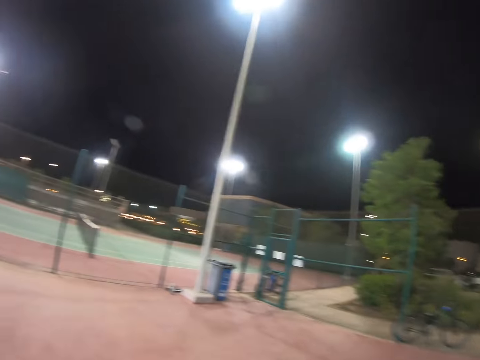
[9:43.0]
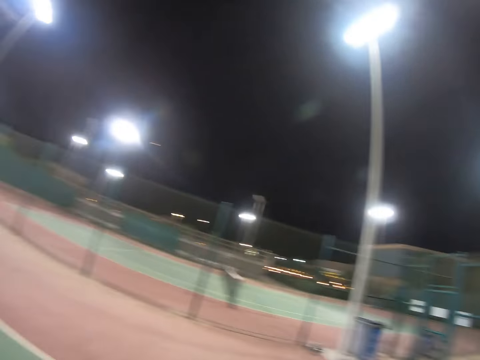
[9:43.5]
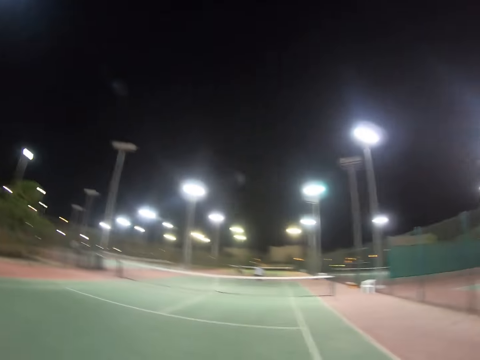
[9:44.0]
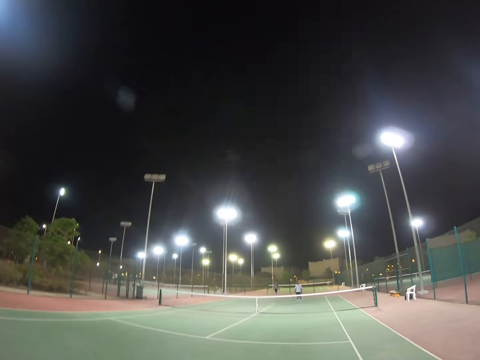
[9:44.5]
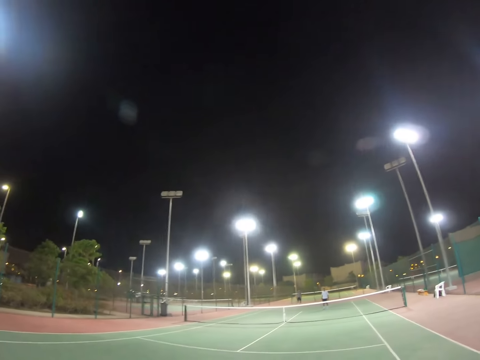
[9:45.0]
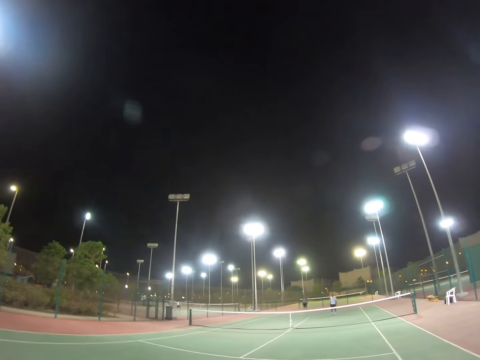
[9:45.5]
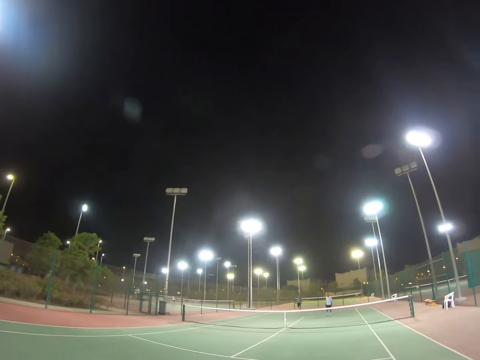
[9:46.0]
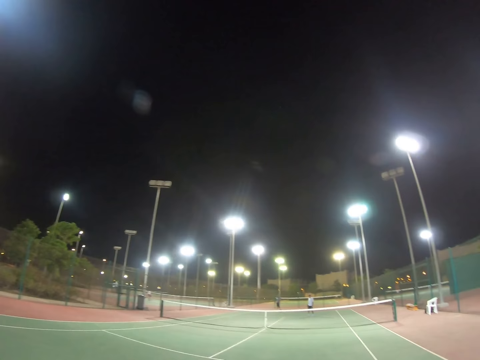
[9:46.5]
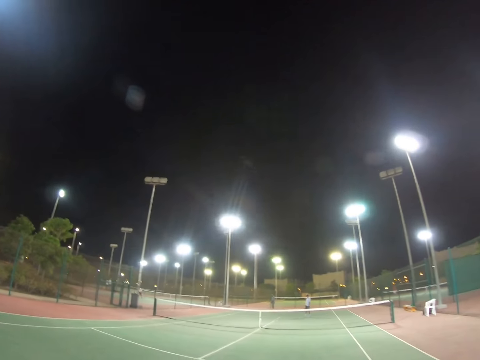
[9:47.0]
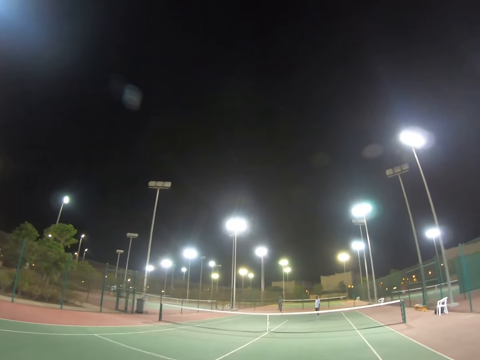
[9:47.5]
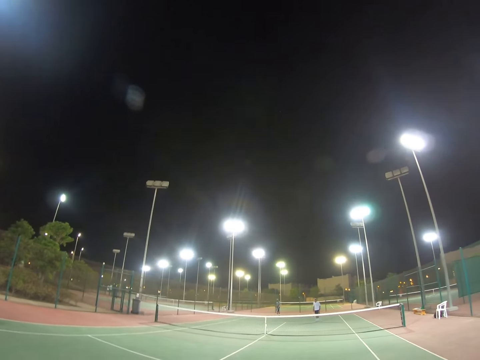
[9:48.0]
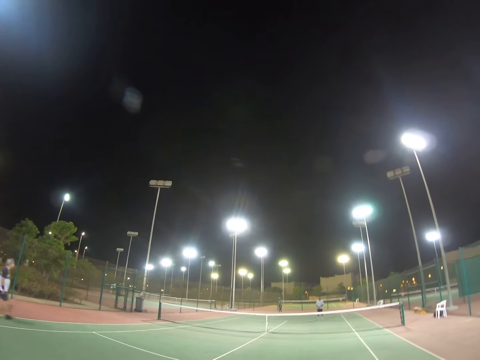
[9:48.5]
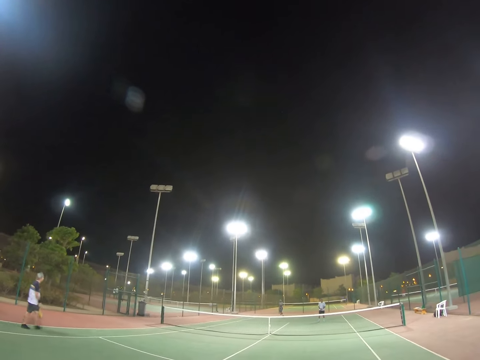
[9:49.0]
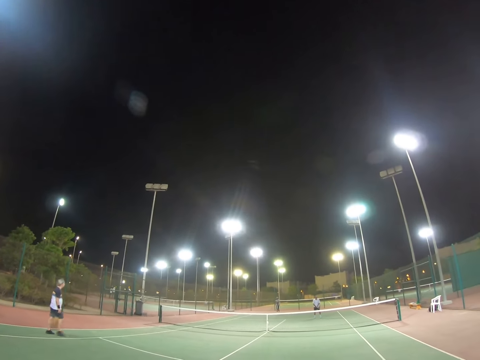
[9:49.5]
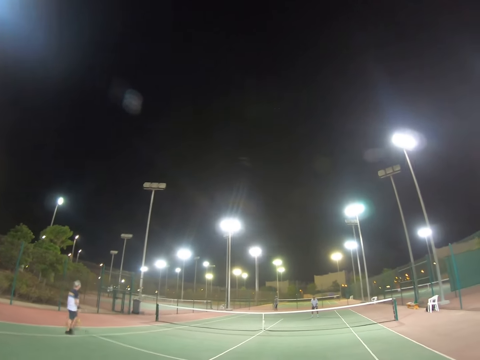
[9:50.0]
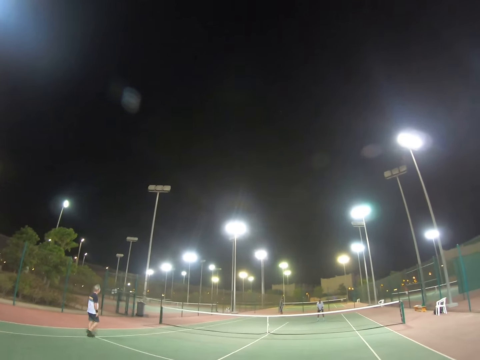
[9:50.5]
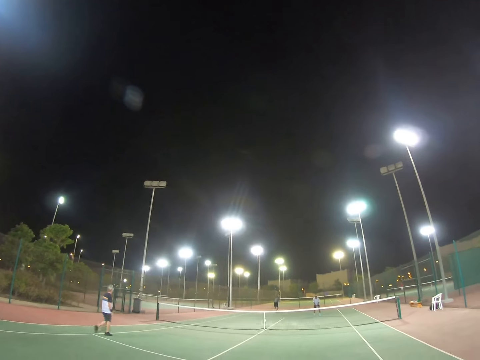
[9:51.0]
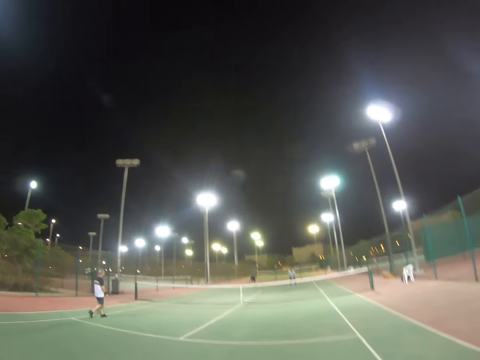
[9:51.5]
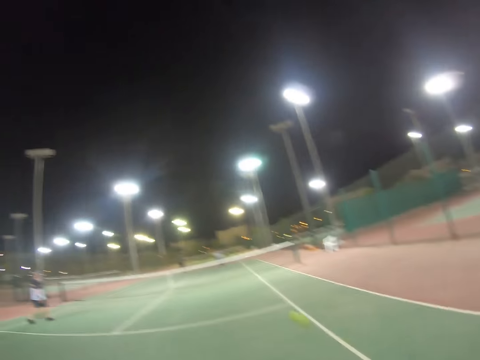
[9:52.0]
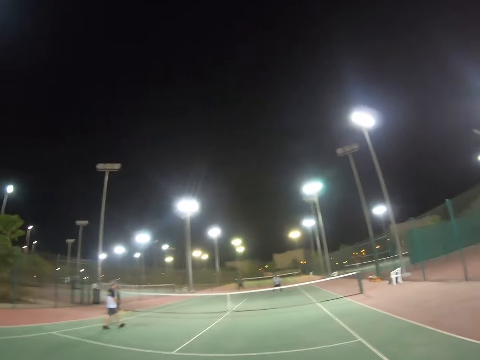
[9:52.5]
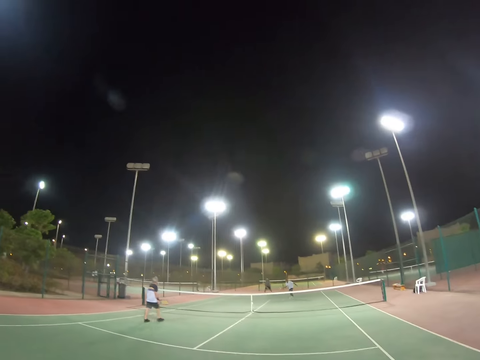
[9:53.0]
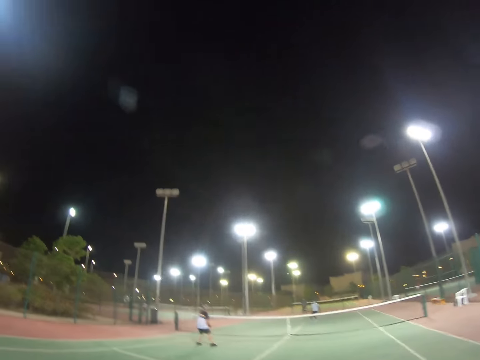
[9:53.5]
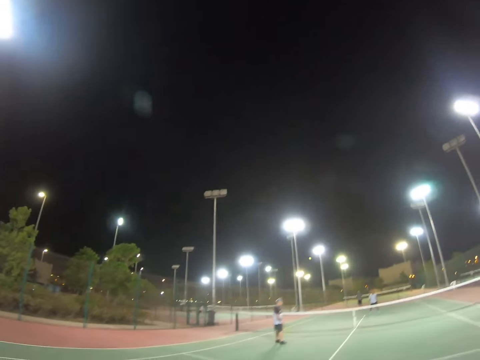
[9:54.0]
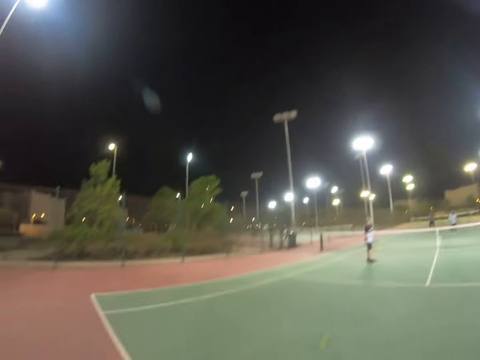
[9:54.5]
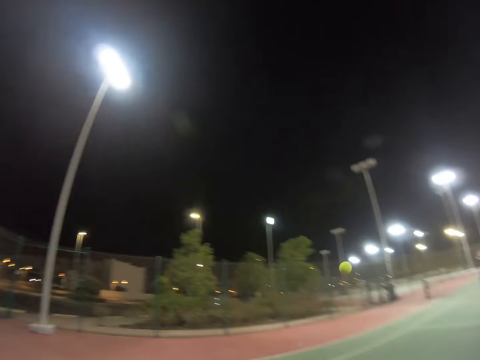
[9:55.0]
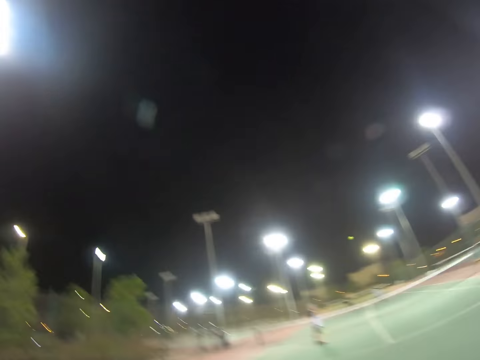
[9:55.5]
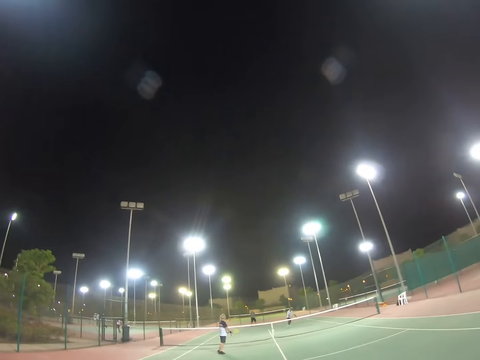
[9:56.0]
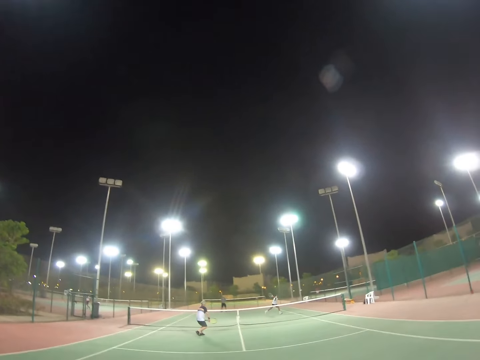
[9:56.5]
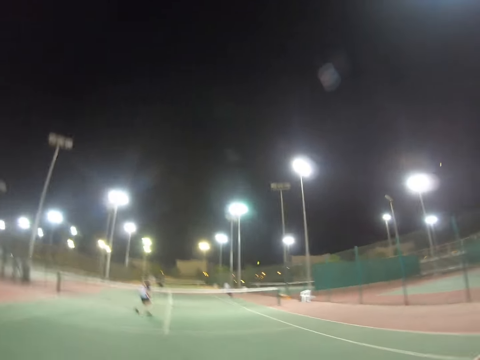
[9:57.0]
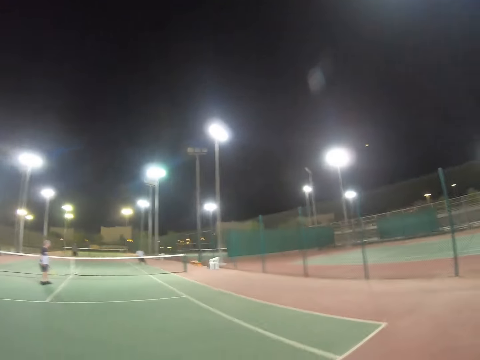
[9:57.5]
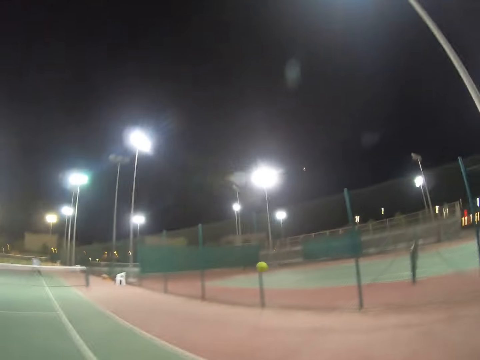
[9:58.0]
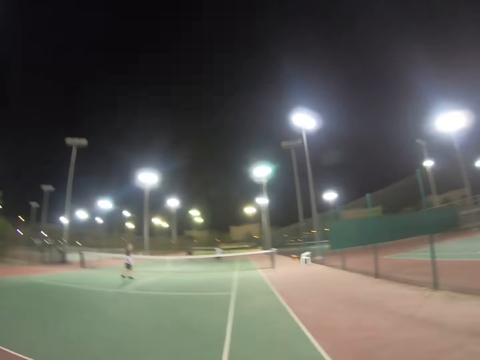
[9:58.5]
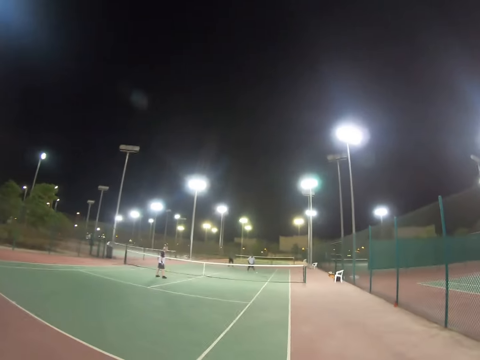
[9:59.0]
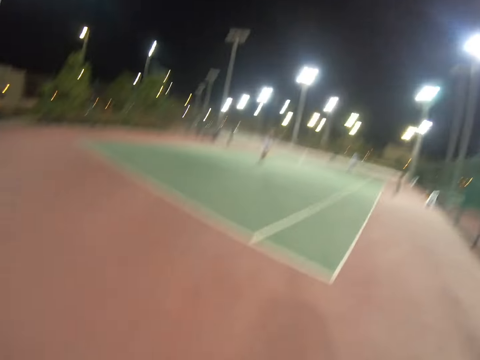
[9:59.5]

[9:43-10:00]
The camera wearer stops. A person plays on the tennis court. Another person plays on the tennis court. A man walks towards the net. Another man throws the ball in the air and hits the ball with his racket. The camera wearer hits the ball with his racket. A third man runs to the ball and hits the ball with his racket. The camera wearer hits the ball. The third man runs to the ball. The first man walks toward the ball. The third man hits the ball.

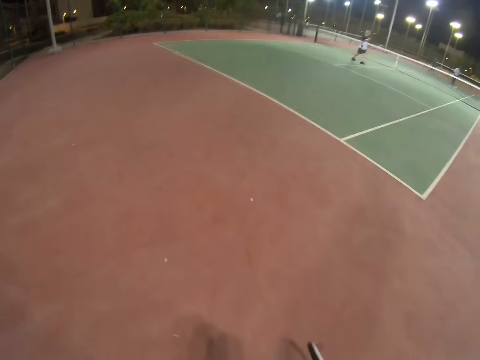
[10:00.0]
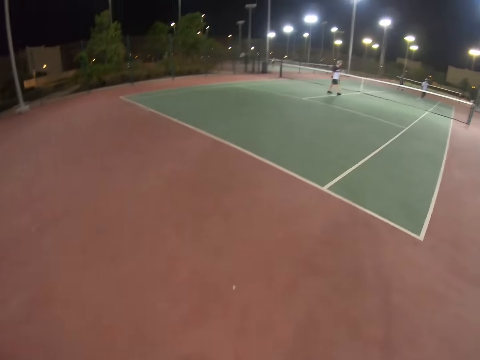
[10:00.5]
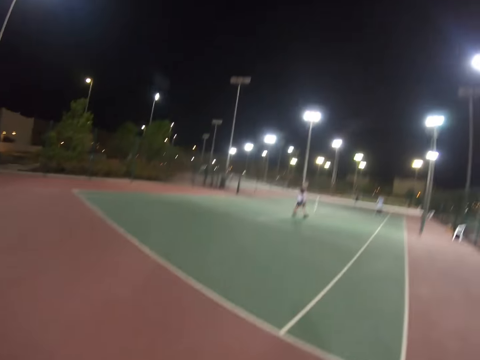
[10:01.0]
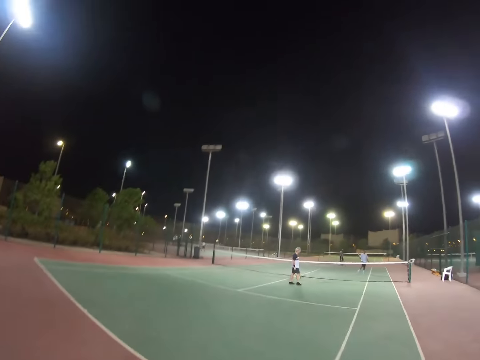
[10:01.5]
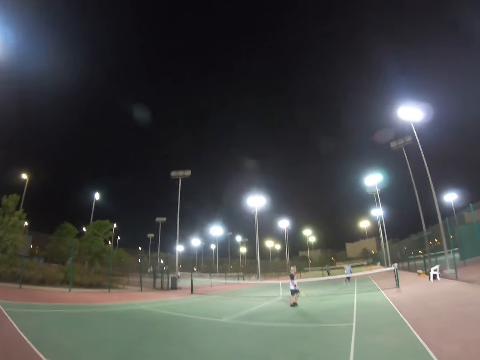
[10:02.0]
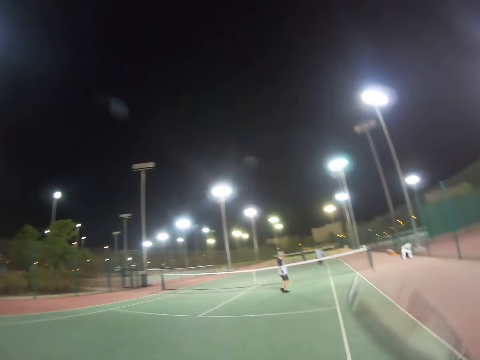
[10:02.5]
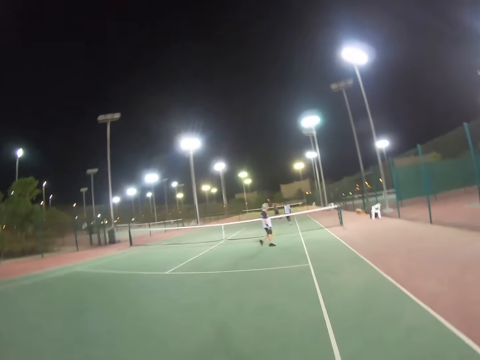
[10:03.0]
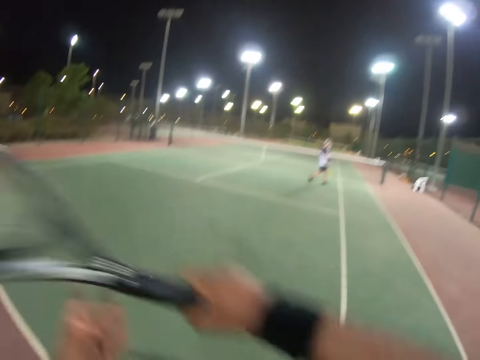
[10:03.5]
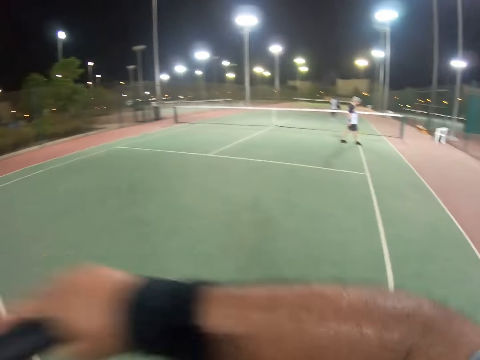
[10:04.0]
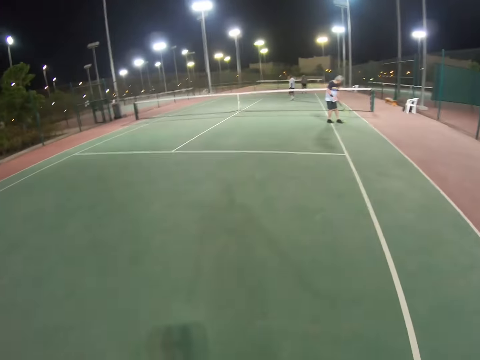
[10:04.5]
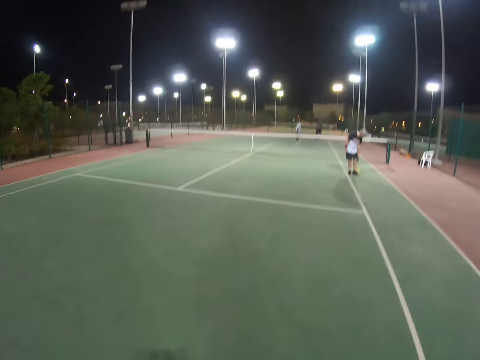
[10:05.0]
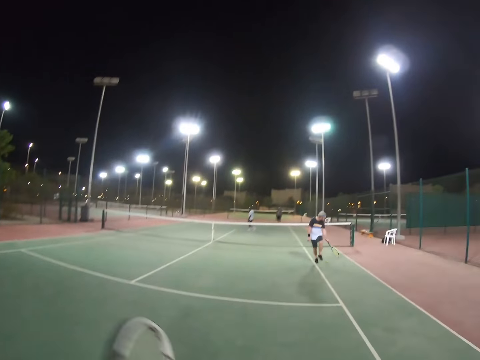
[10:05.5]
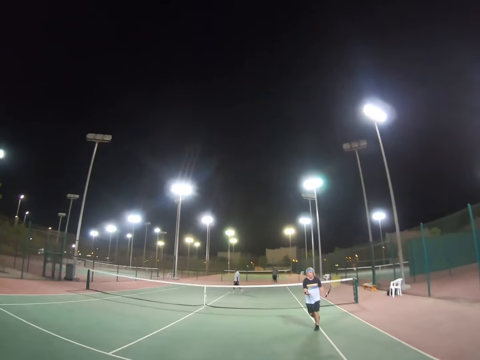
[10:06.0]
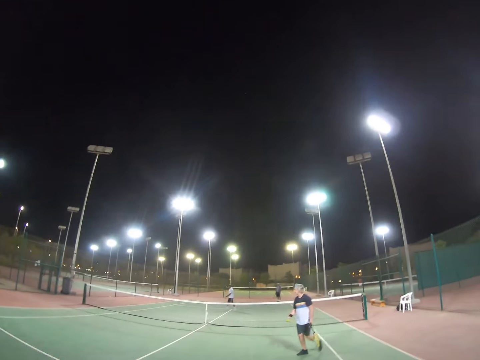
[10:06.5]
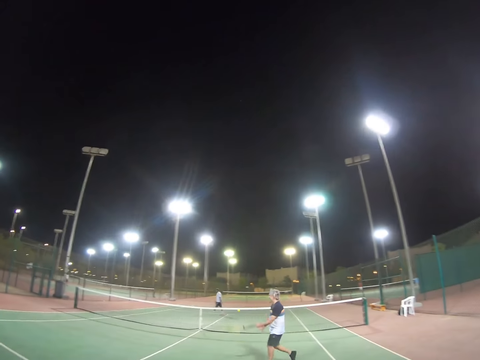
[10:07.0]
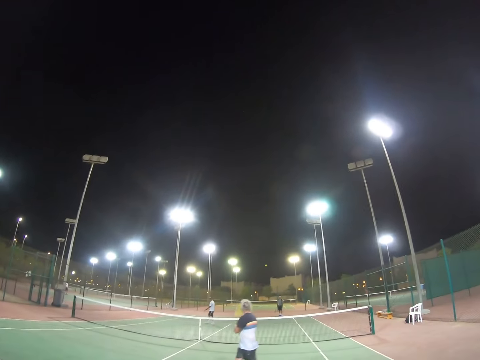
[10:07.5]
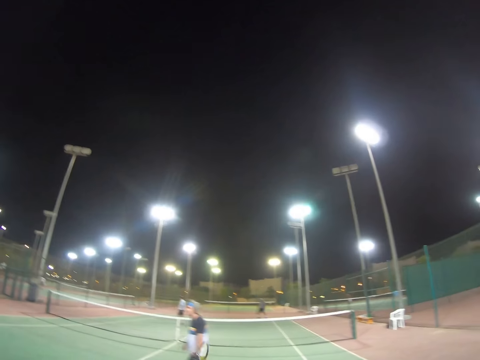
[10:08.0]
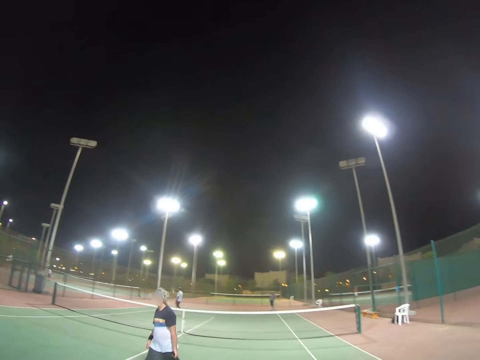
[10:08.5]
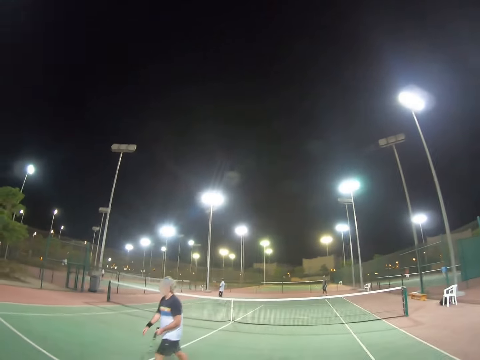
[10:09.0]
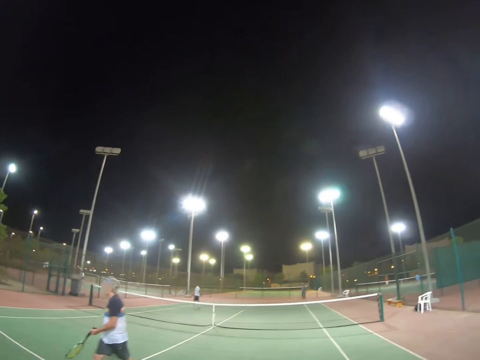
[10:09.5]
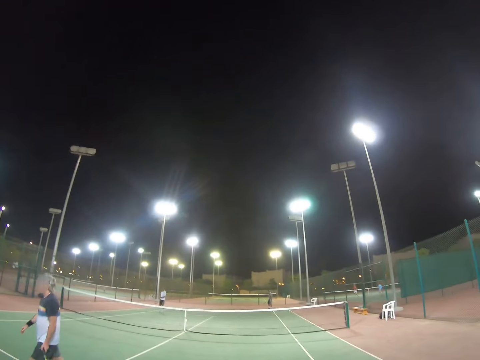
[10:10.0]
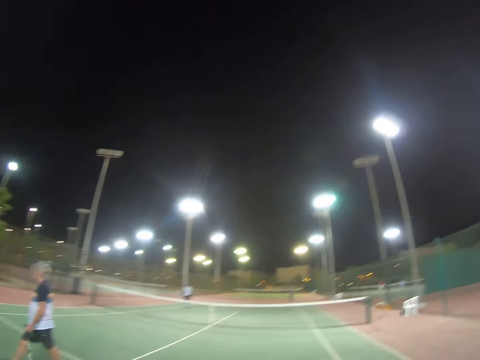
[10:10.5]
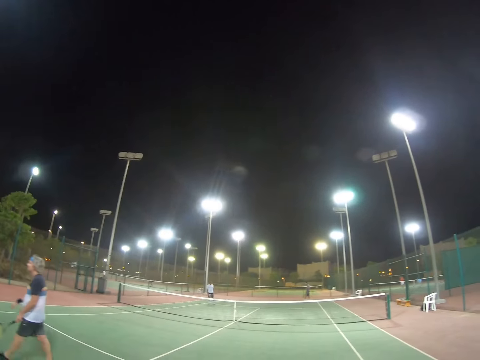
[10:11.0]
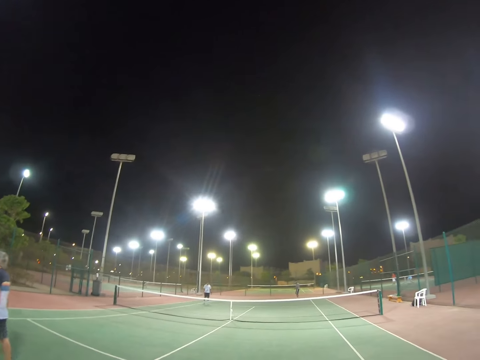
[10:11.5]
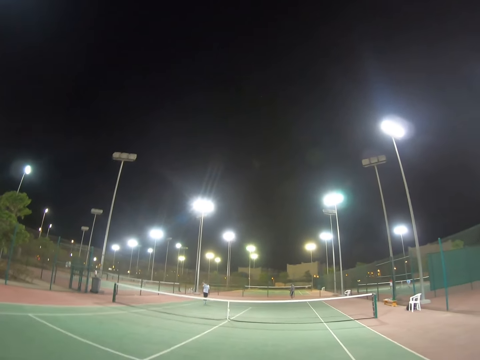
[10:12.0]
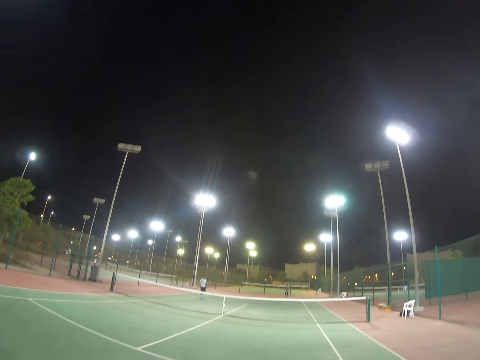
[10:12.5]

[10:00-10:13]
A man walks on the field. Another man walks on the field. The camera wearer raises his racket. He swings his racket. The first man lifts the ball from the ground, holds the ball in hand, and hits the ball with his racket. A third man walks. The second man hits the ball back. The first man walks towards the ball.
